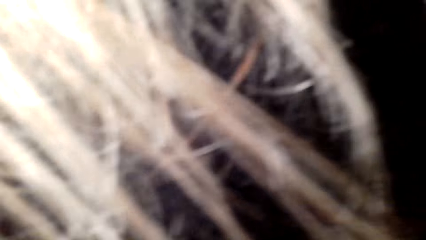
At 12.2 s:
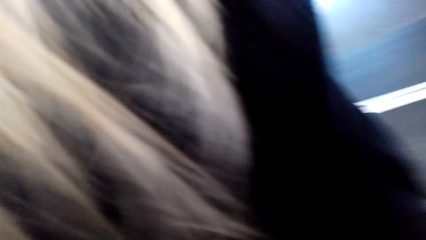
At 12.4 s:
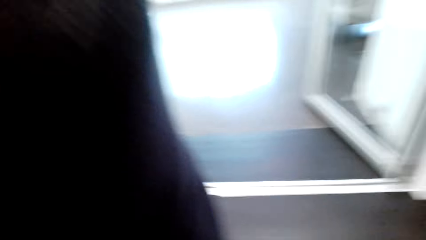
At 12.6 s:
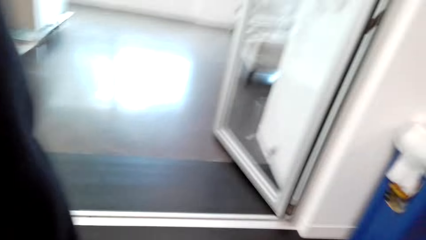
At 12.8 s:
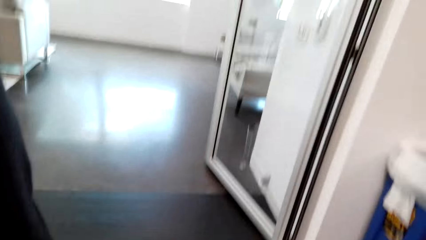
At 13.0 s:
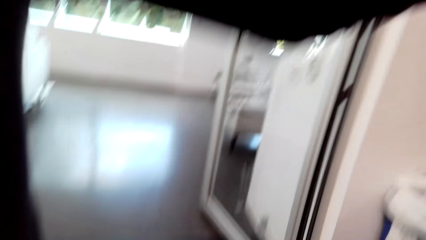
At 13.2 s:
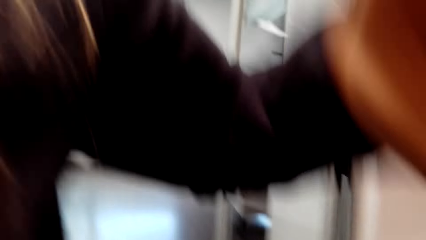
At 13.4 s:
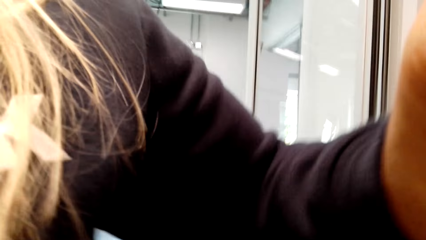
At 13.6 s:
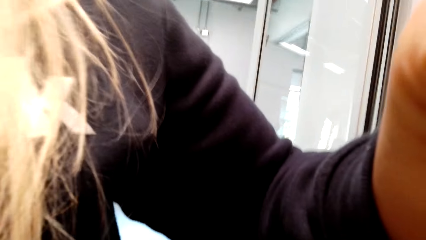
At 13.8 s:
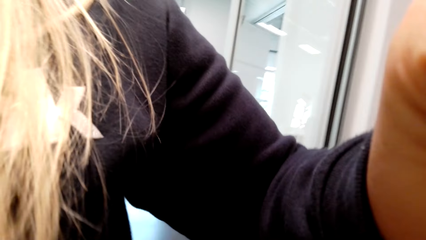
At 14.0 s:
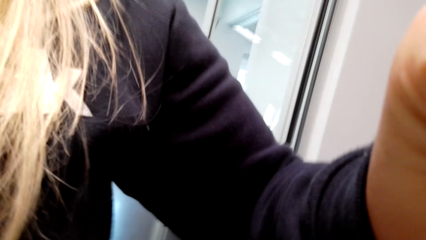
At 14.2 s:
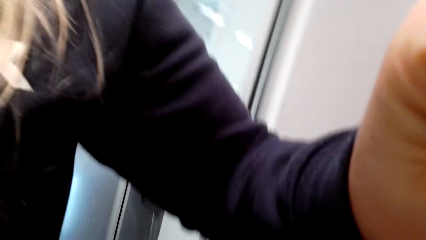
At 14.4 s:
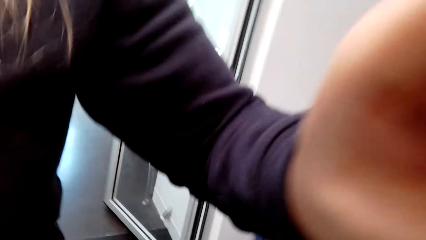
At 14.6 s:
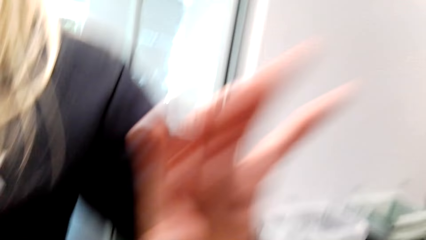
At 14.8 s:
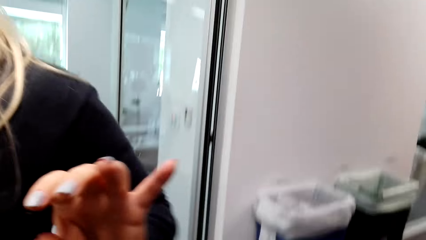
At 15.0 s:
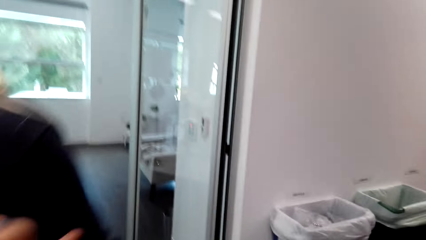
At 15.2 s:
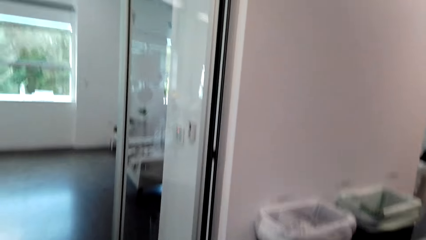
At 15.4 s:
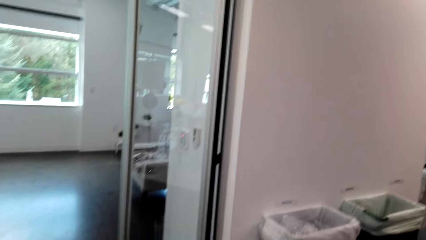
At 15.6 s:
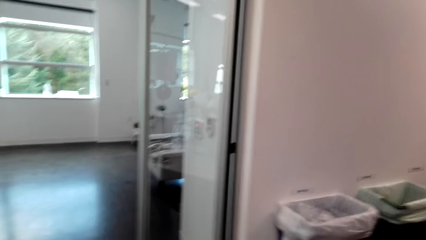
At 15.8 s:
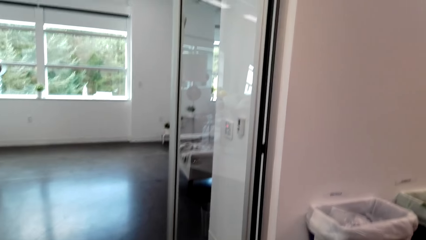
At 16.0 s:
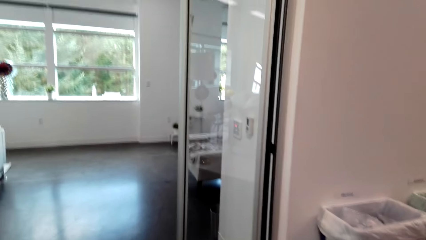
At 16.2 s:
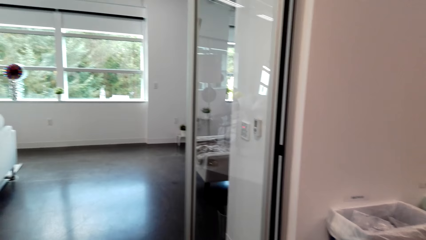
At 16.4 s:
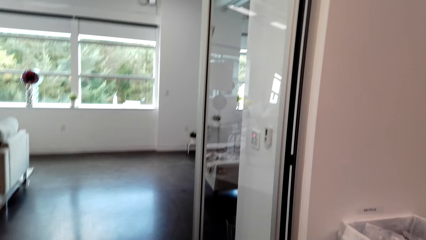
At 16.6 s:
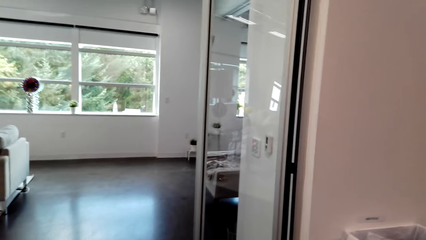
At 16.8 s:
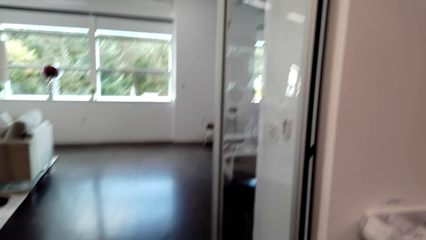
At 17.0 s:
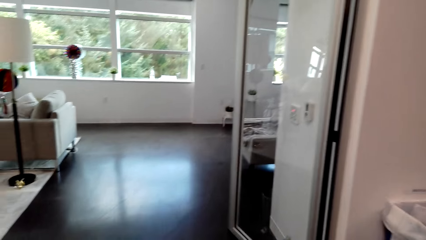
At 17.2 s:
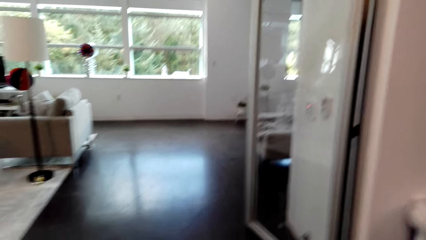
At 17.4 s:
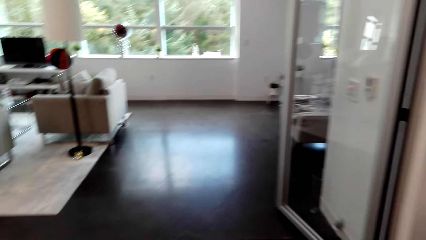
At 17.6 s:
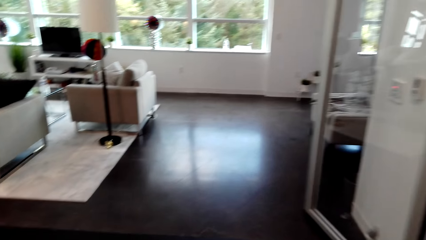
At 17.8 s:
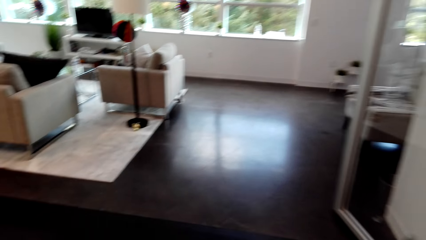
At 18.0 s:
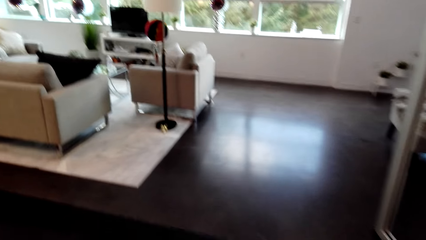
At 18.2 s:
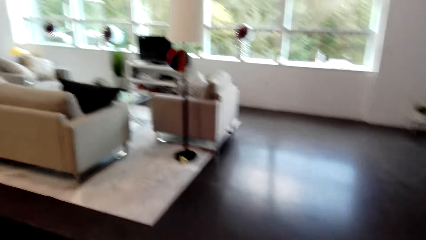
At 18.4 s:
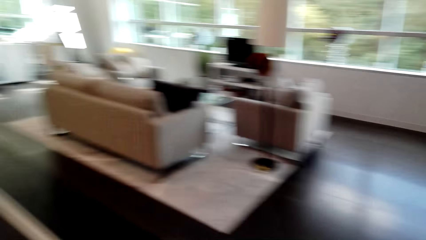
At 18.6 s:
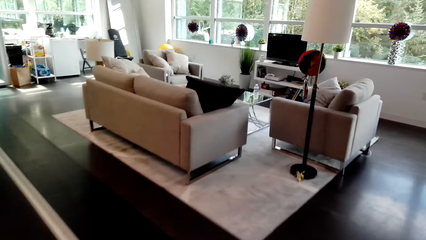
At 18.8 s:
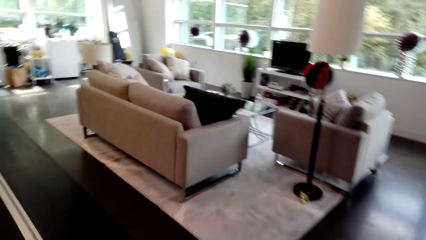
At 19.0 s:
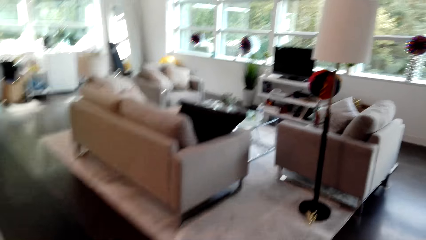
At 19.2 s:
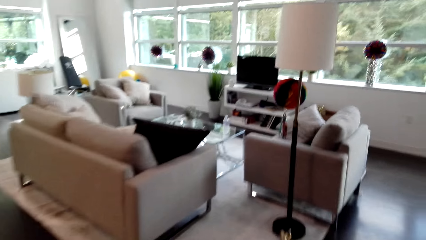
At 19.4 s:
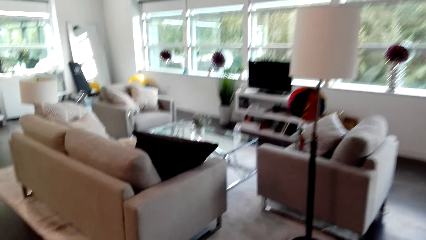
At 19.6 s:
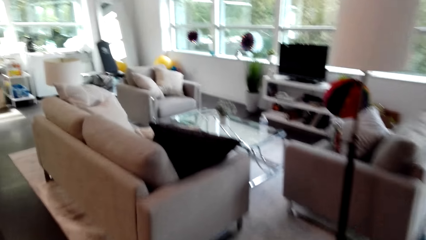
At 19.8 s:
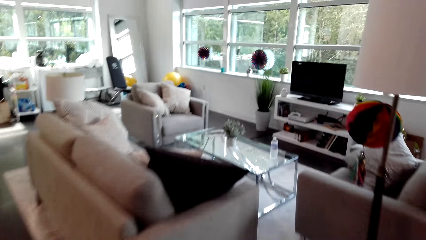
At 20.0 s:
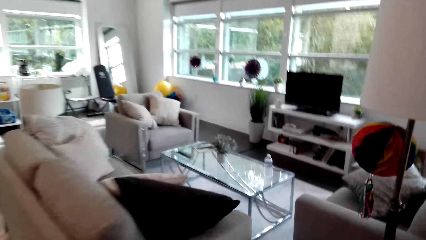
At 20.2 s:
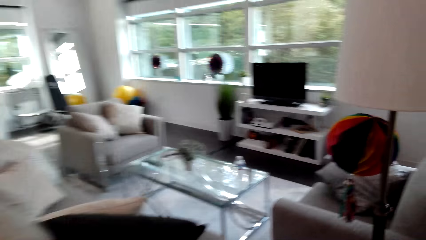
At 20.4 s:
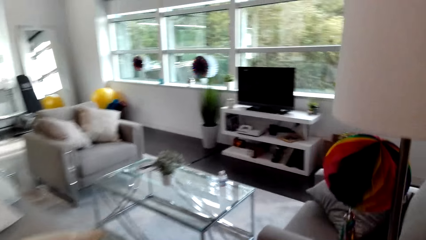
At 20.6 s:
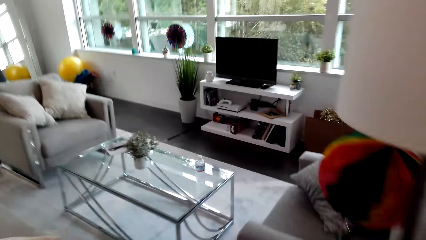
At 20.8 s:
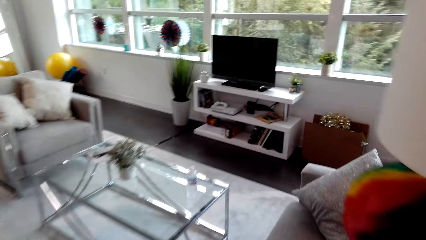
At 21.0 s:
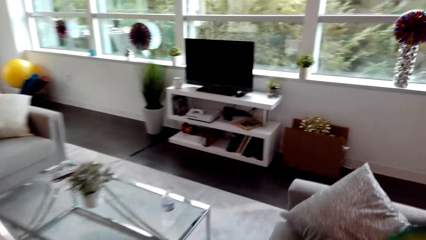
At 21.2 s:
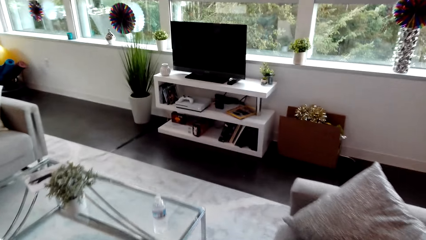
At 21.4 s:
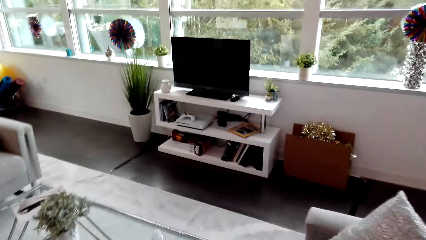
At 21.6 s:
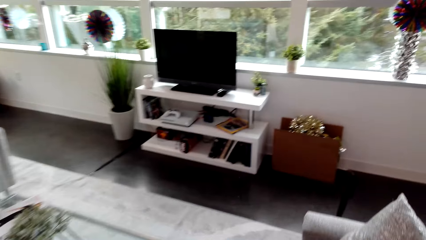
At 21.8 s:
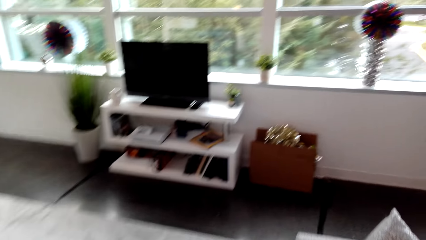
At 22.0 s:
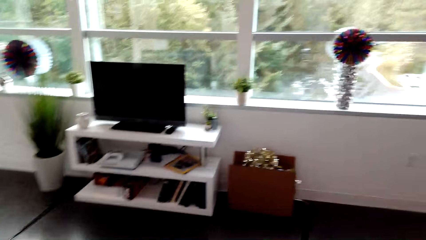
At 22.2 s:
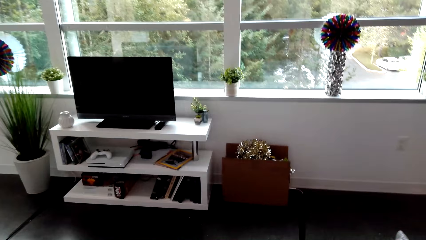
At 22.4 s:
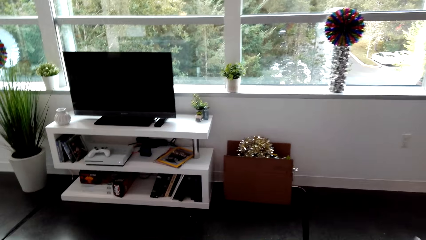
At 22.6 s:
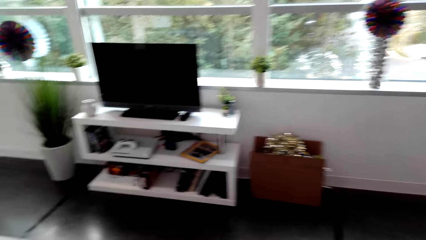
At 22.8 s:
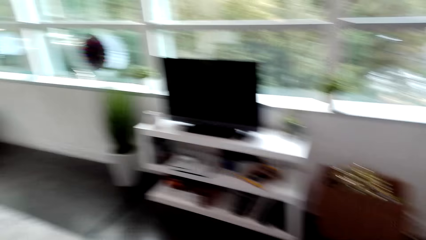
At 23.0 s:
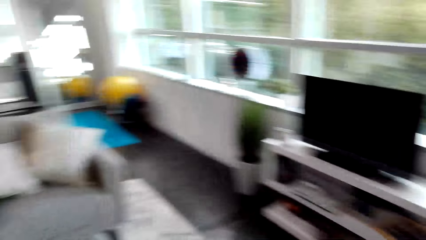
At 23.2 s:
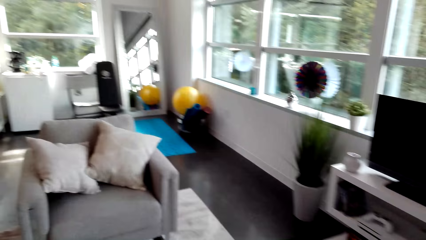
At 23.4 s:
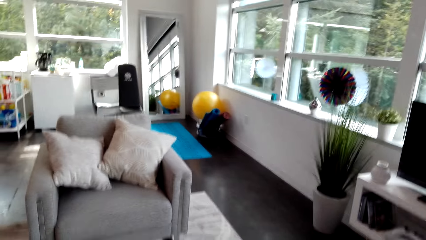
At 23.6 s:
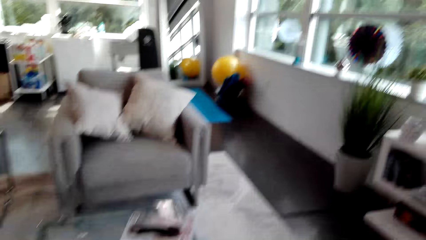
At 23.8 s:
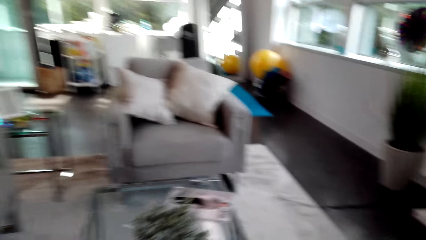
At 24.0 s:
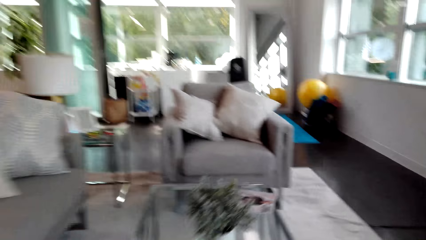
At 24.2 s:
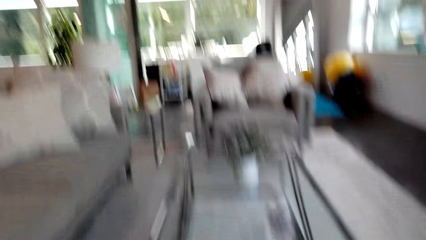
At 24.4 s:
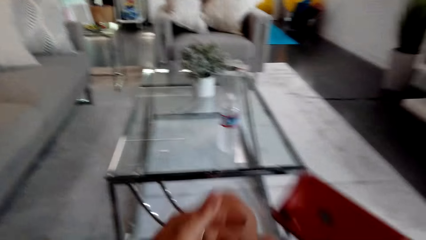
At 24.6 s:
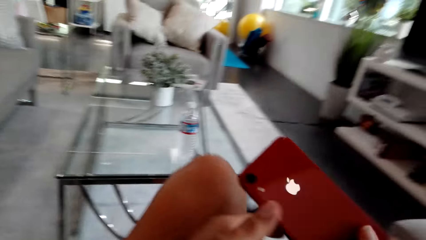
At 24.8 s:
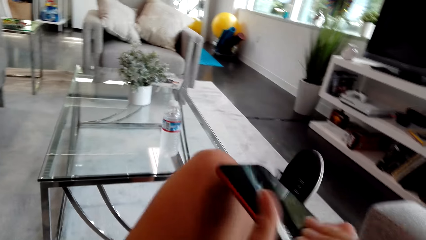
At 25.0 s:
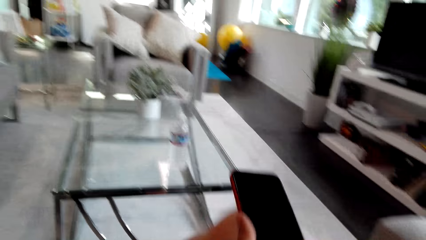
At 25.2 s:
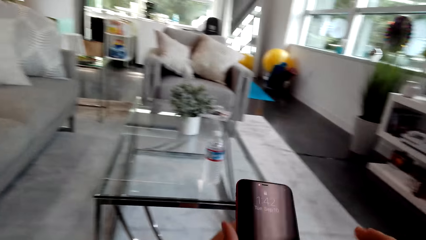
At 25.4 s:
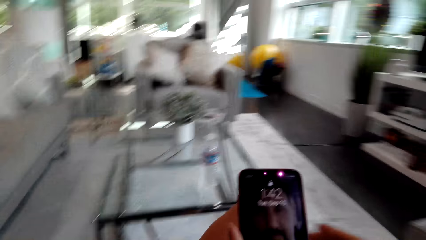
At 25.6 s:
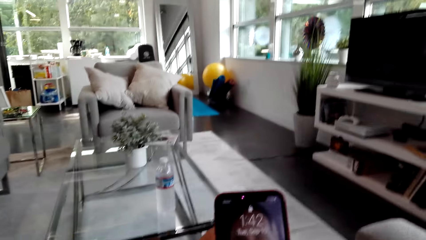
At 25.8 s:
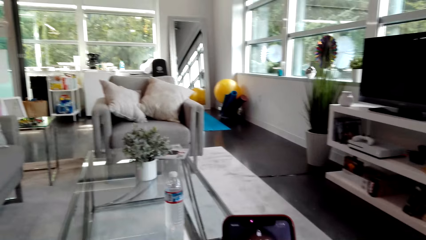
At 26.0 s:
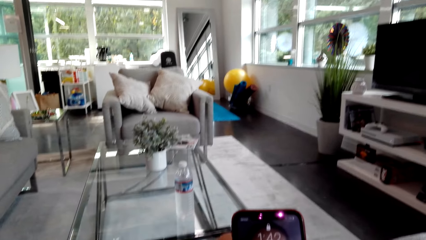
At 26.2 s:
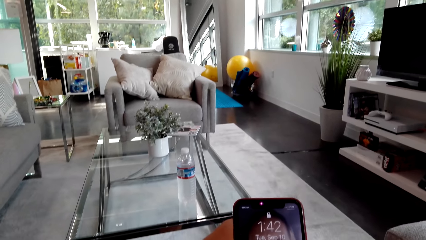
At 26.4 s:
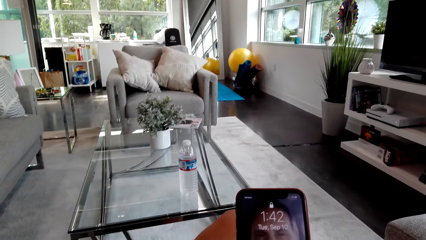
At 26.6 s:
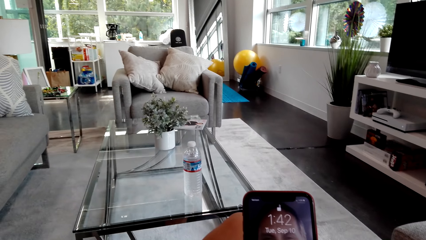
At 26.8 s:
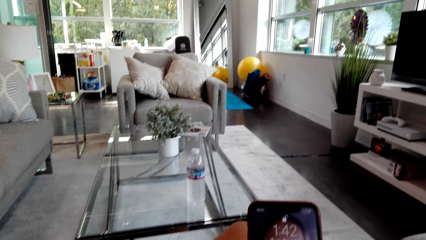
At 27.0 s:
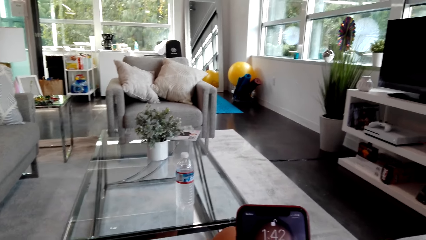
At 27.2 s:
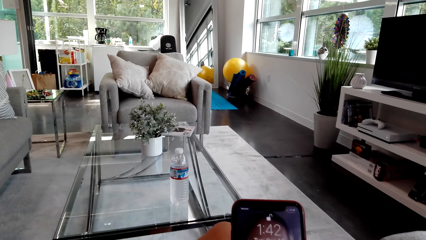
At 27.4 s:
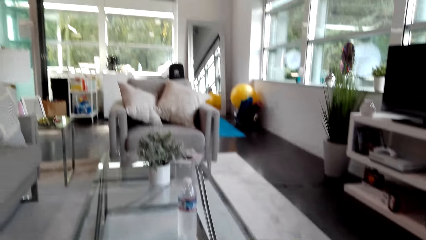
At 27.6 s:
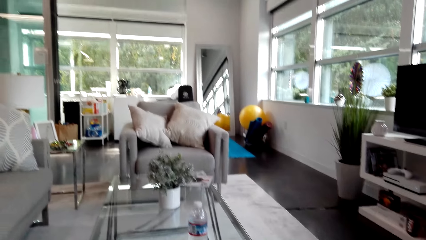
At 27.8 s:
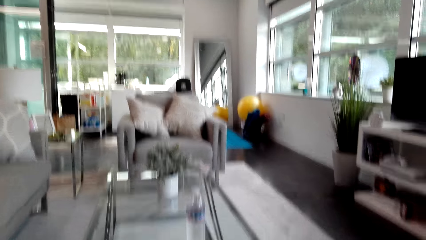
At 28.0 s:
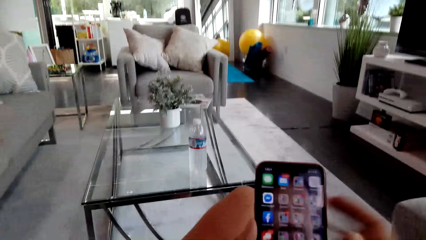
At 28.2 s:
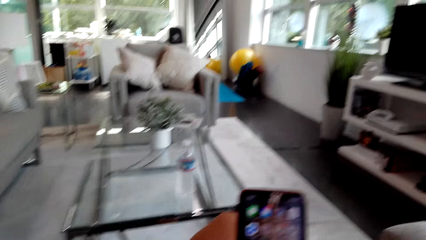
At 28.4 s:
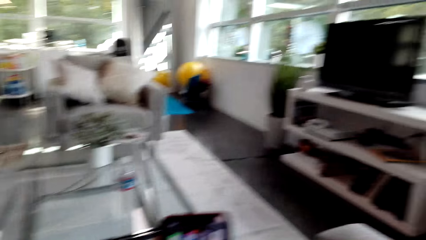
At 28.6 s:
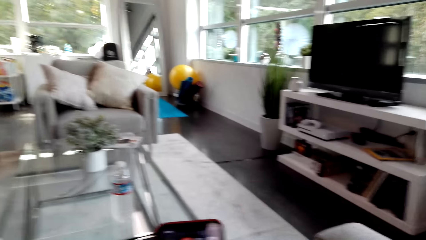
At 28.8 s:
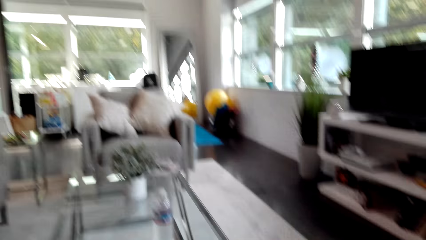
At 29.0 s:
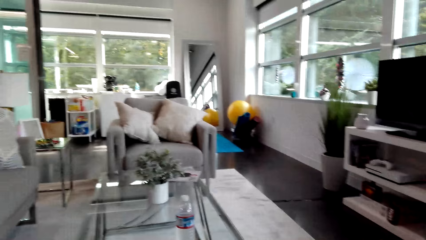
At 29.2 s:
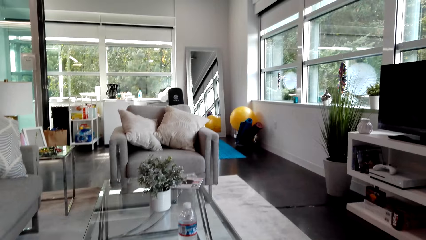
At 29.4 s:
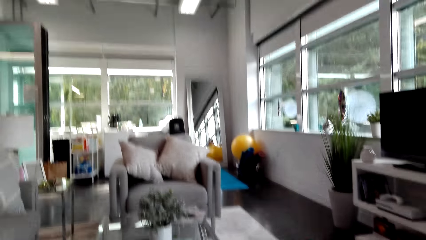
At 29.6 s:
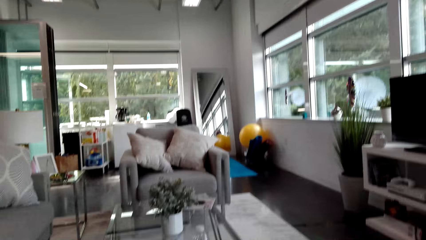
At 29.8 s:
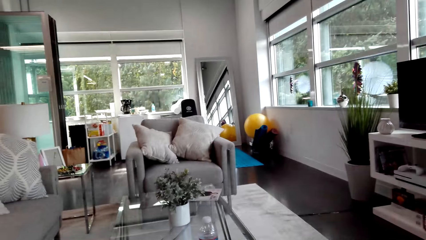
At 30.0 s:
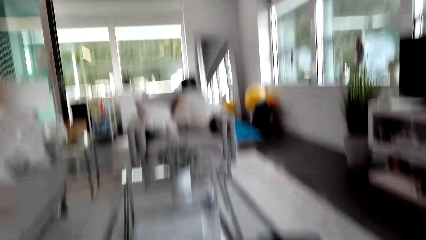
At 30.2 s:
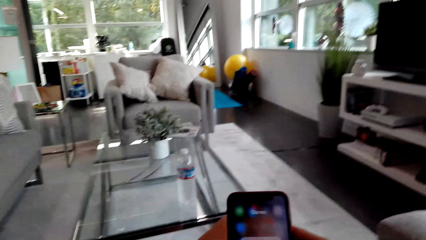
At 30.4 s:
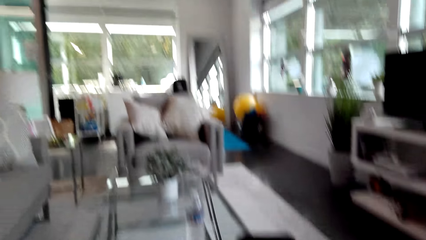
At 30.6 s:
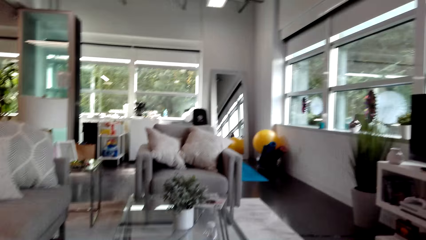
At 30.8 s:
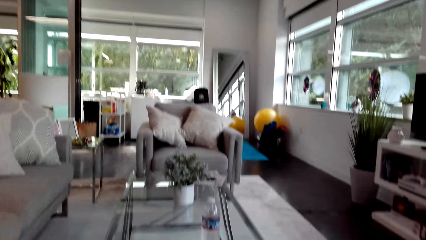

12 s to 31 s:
The camera wearer moves around. They walk in the room. They sit down and use the phone.
